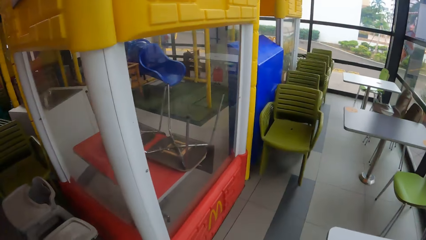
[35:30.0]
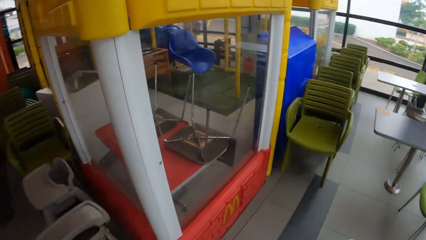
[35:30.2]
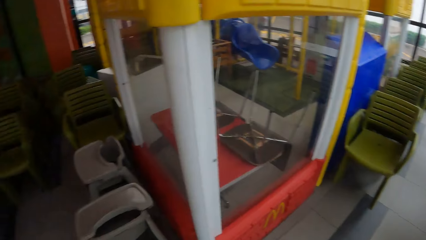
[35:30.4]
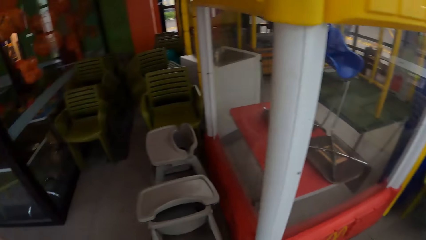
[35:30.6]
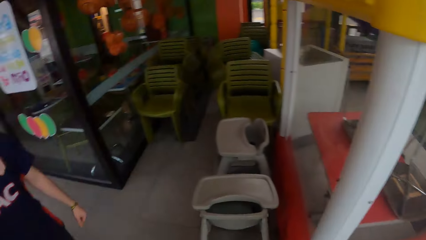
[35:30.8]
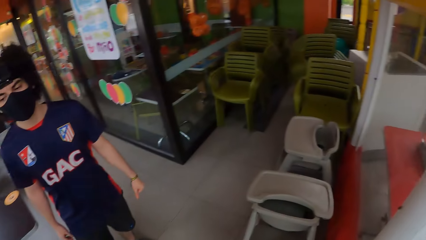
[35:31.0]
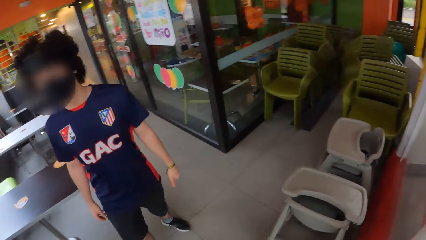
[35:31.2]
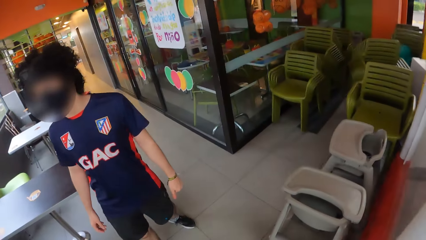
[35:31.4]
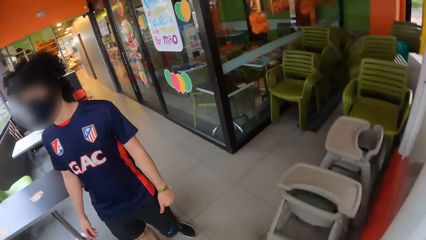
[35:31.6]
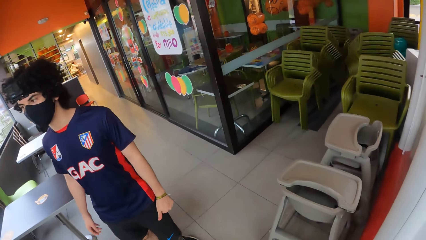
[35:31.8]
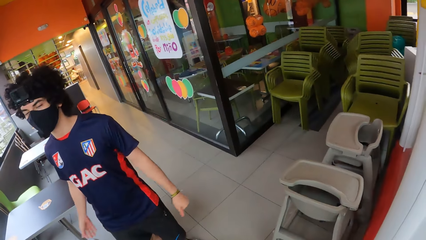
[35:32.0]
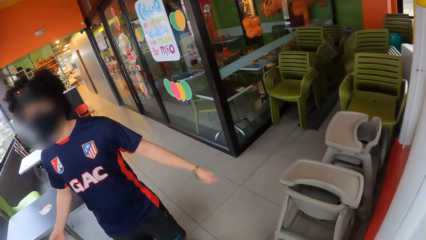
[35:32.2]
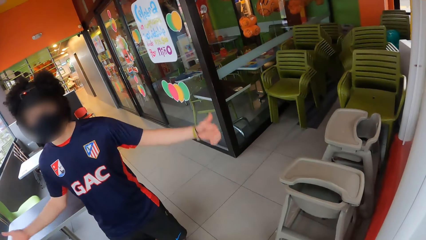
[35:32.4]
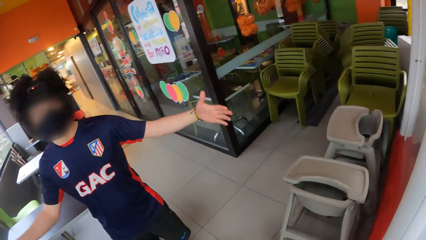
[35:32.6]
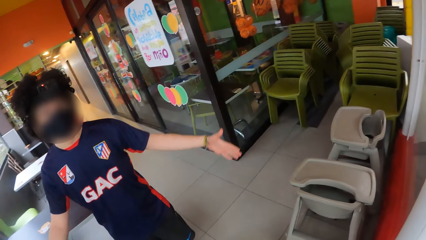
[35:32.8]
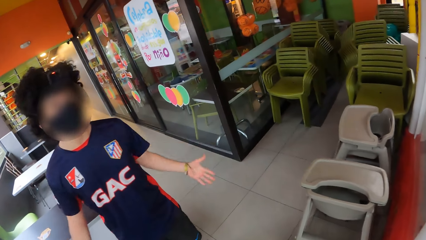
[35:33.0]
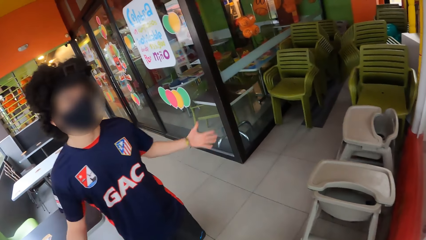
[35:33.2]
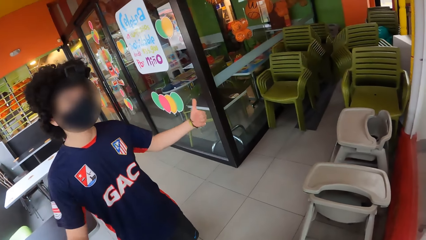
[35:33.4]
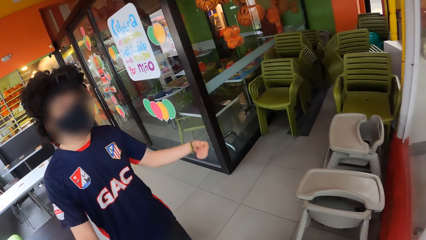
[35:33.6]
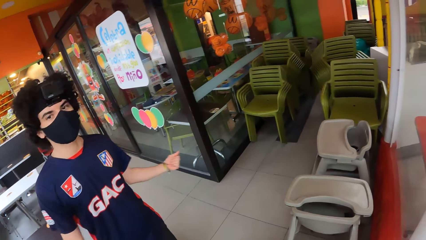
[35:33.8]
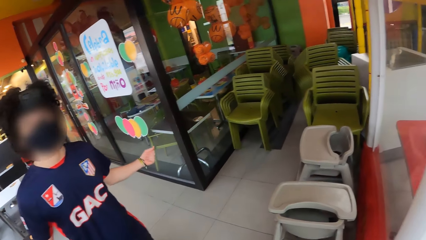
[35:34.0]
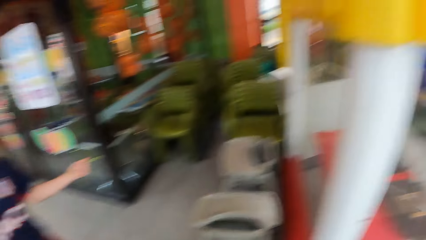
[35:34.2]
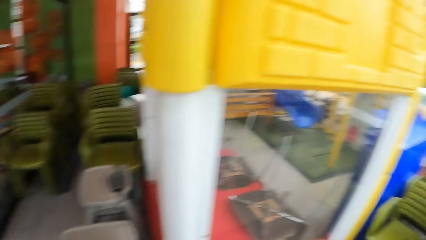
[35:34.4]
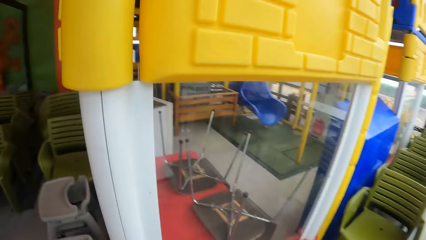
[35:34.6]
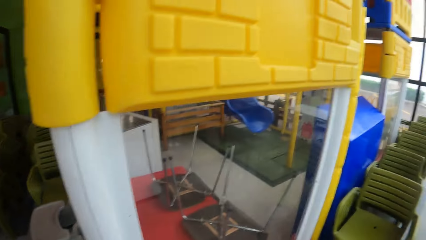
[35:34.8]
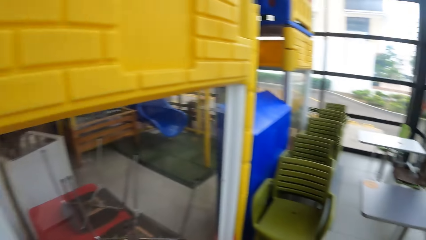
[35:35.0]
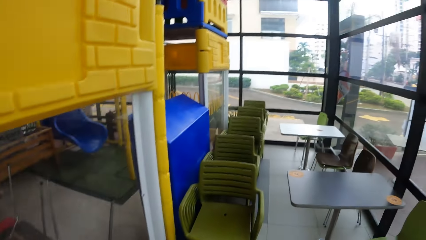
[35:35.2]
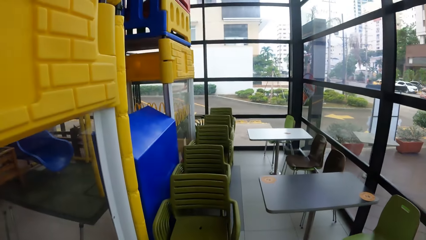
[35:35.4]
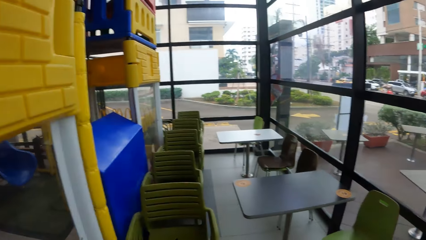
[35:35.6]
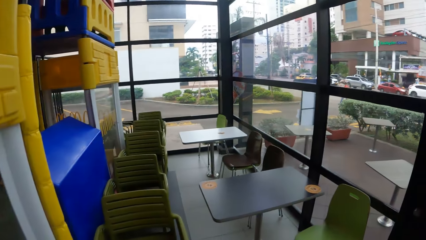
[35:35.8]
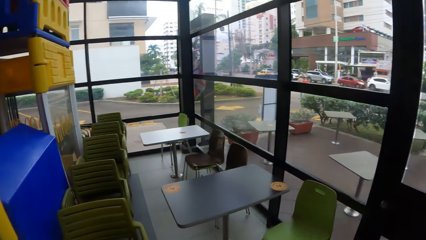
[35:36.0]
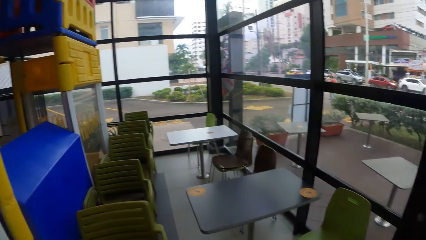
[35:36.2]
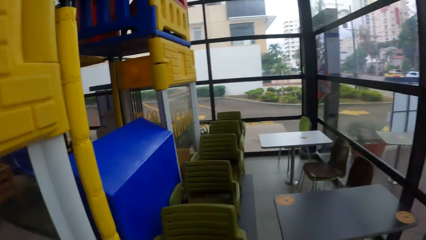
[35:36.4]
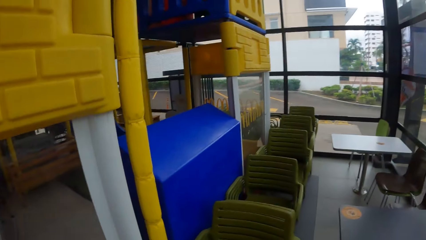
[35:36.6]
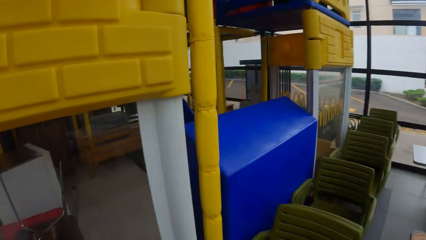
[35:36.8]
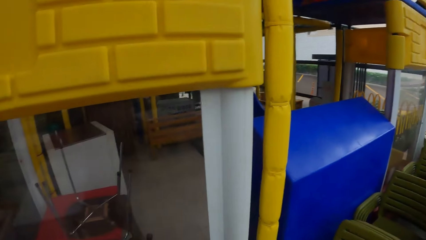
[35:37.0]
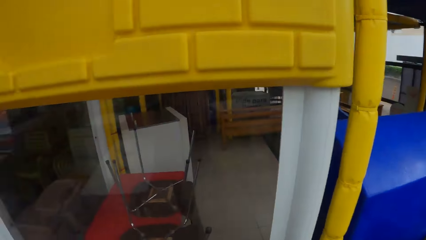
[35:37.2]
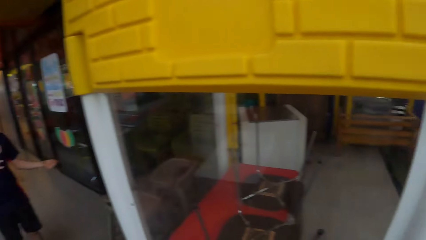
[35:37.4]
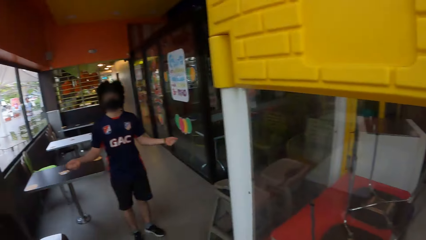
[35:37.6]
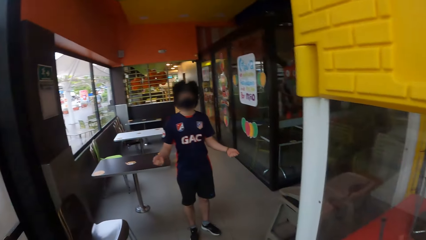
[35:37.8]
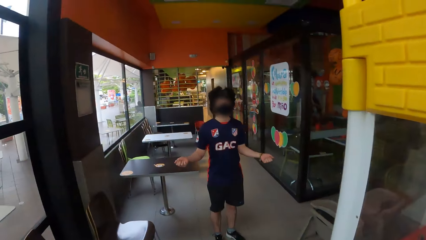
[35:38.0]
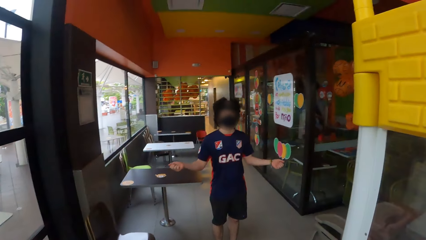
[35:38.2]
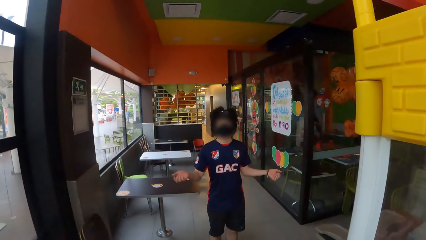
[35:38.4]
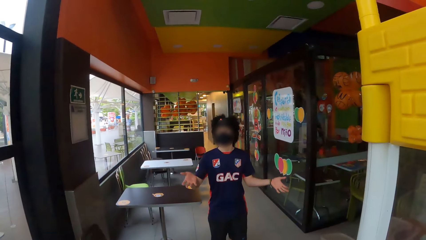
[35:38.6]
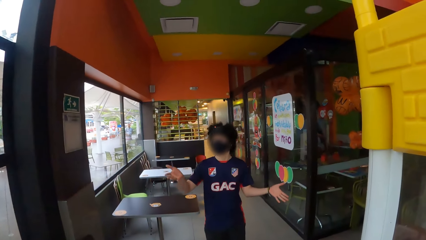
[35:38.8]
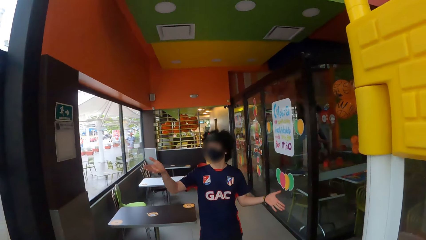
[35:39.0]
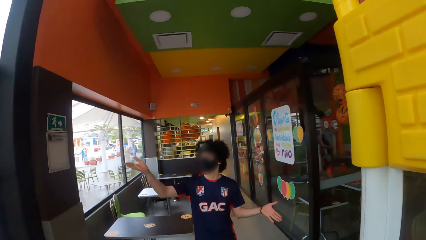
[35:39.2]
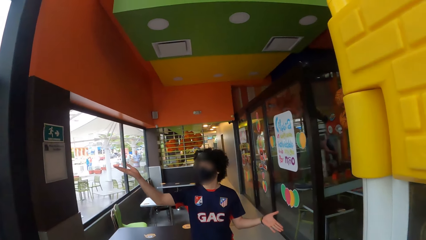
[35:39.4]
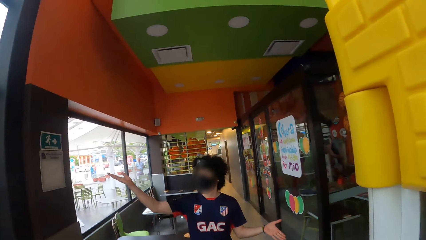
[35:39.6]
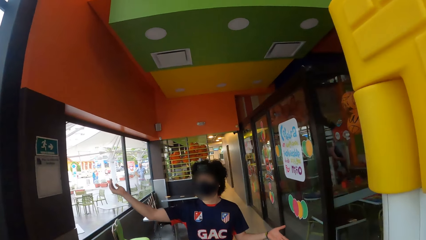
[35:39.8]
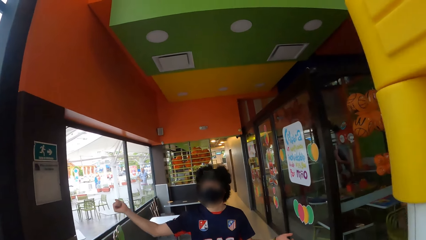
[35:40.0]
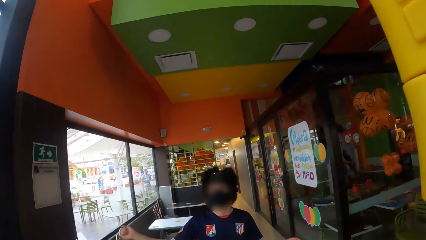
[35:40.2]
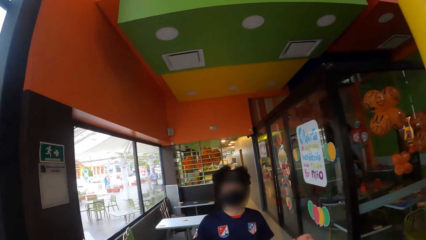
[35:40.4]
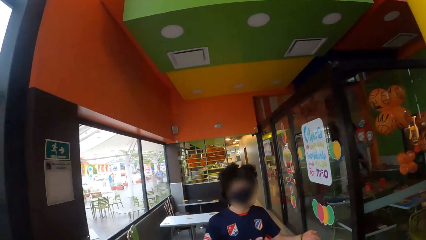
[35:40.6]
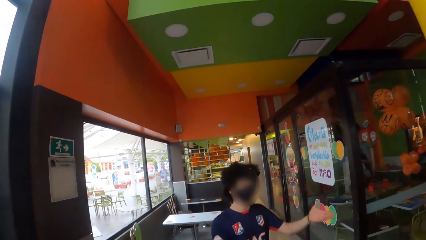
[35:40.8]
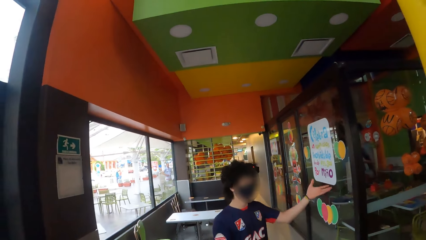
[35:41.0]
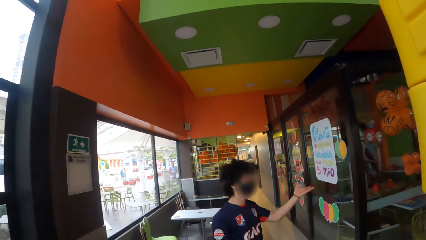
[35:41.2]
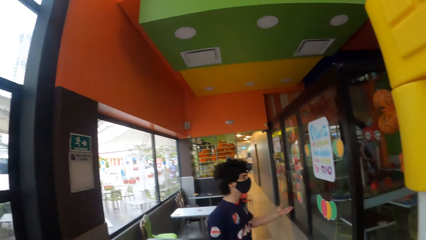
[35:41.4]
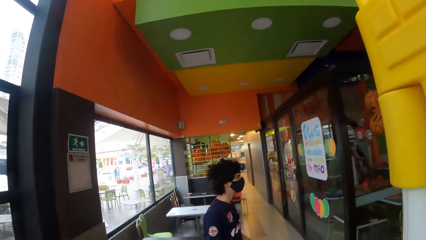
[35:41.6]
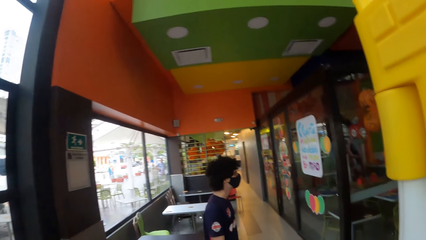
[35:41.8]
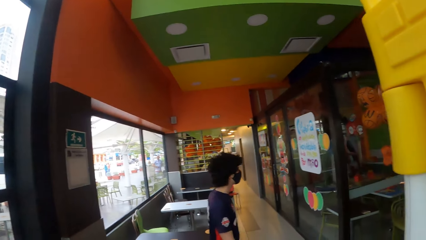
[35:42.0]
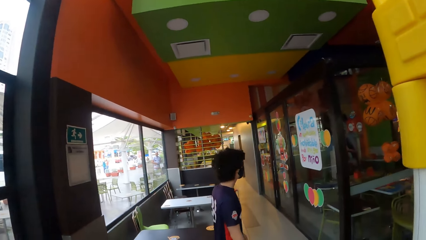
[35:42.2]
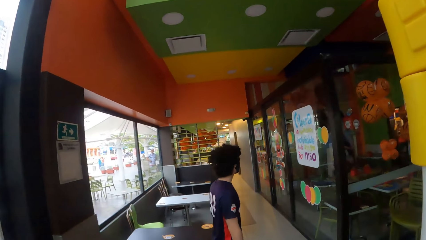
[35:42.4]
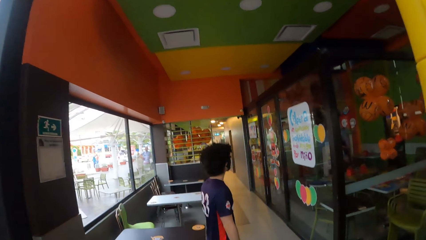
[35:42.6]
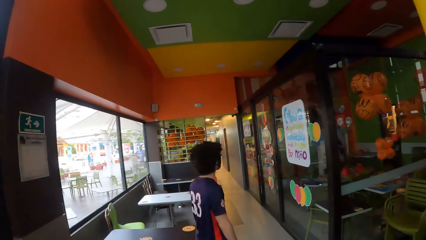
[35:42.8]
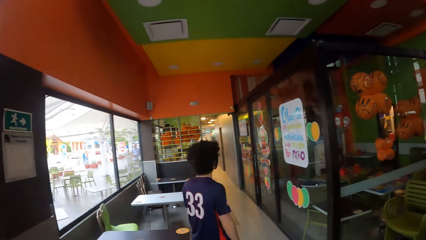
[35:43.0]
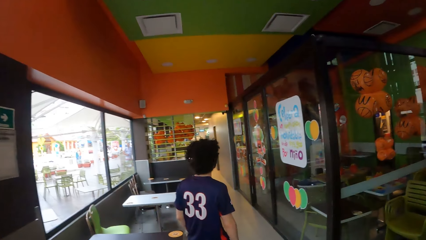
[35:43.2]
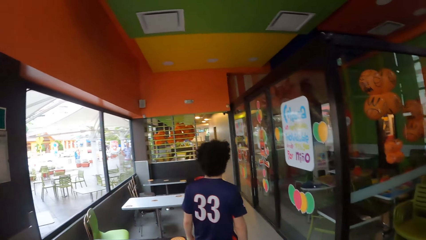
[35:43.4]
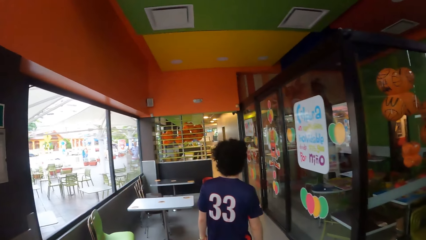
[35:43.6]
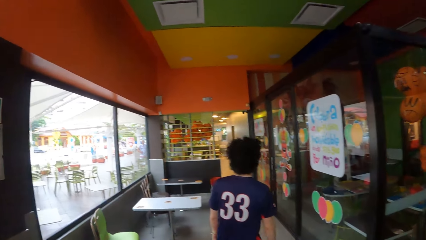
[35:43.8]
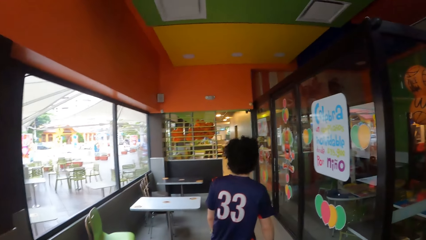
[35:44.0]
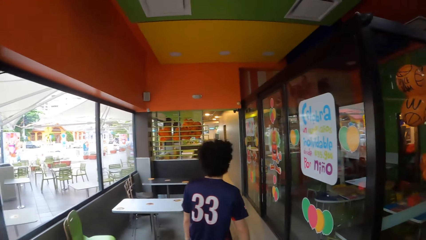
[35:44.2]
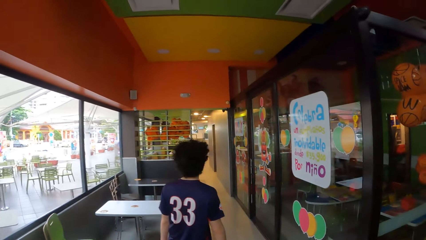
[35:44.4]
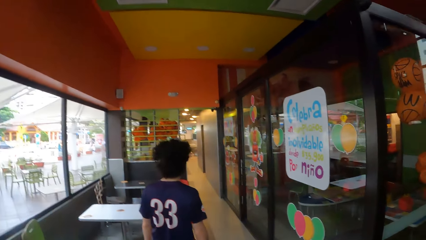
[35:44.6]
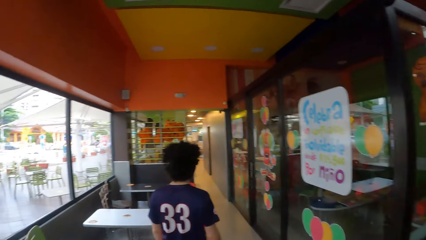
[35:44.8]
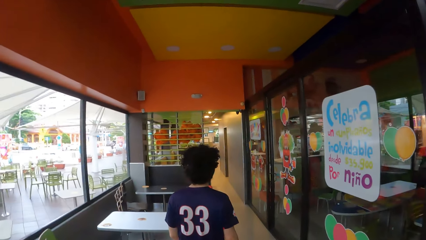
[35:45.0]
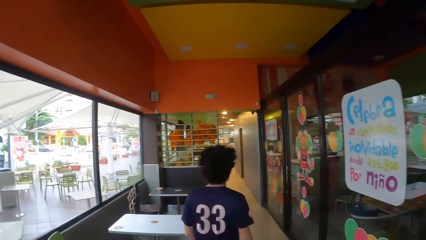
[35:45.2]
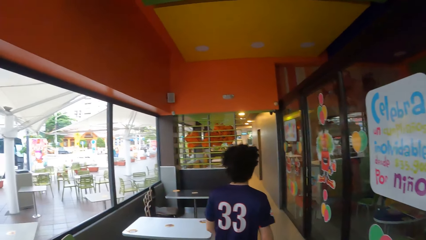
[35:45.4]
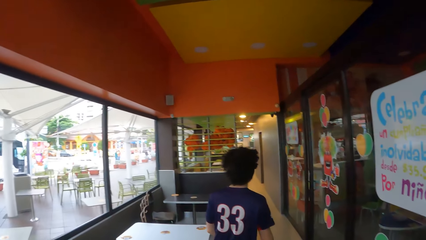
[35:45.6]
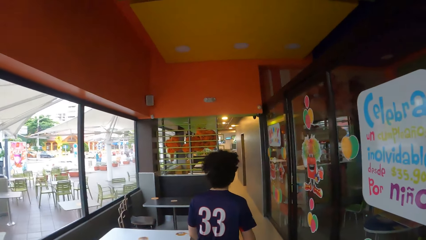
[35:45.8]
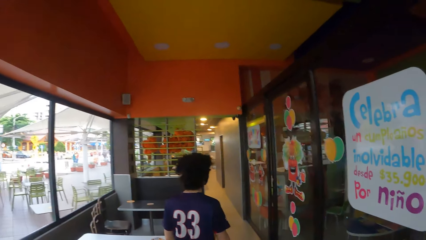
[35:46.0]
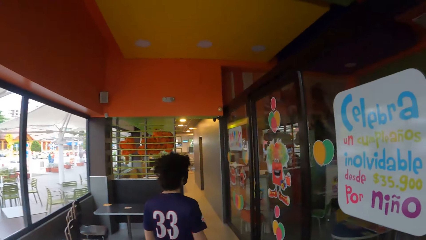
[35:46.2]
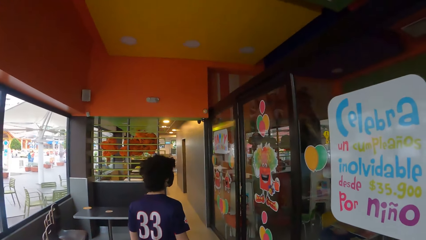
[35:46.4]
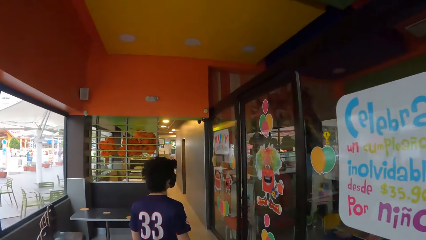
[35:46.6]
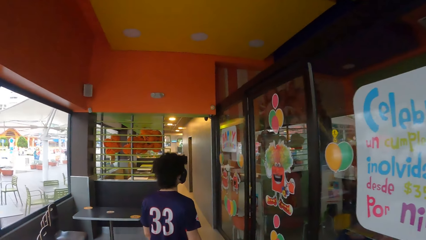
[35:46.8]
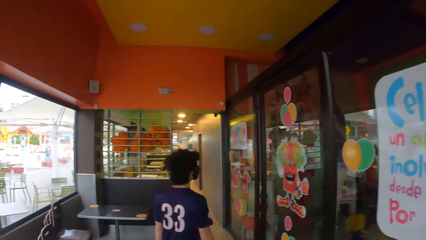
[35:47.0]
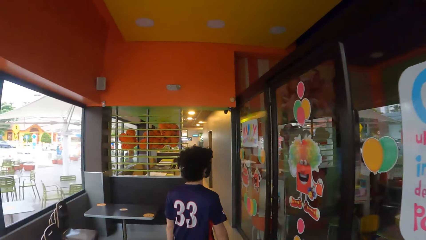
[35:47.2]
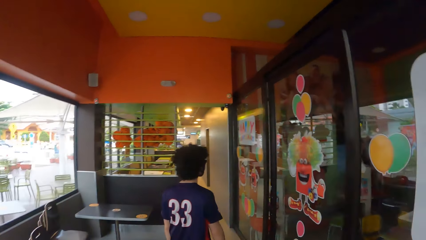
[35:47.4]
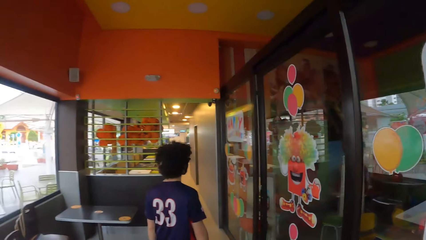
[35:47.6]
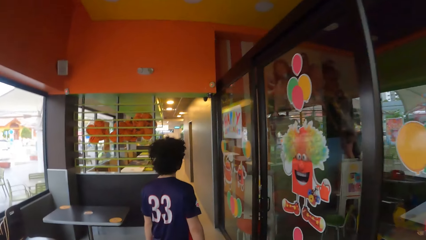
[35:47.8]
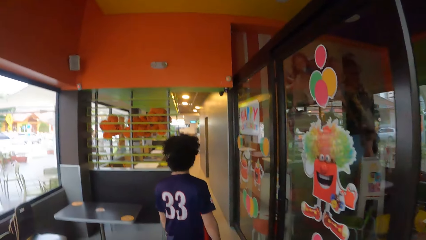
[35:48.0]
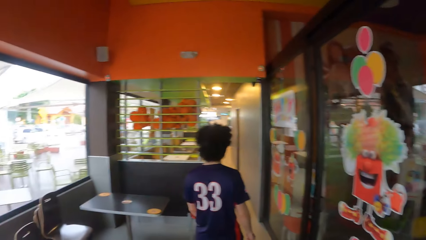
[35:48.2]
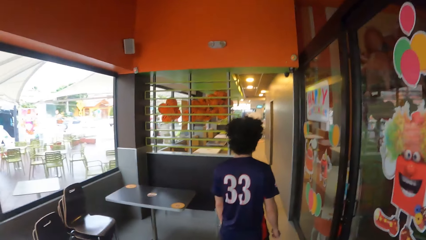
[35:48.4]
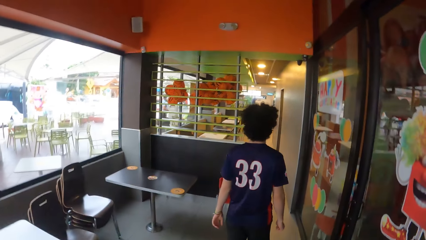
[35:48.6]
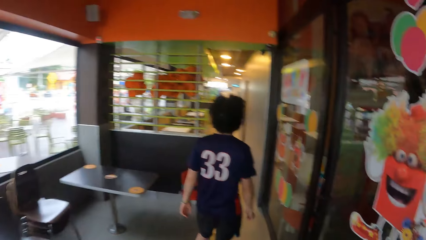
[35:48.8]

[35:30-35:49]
The camera wearer converses with a man. They look around. The man uses gestures. The camera wearer looks around and walks in the restaurant. They interact with the man. The man uses gestures and walks around. The camera wearer walks in the restaurant.
